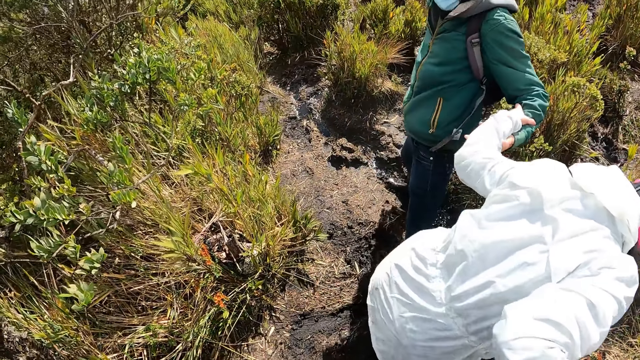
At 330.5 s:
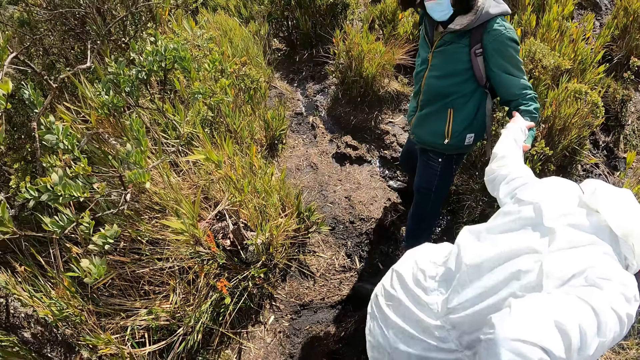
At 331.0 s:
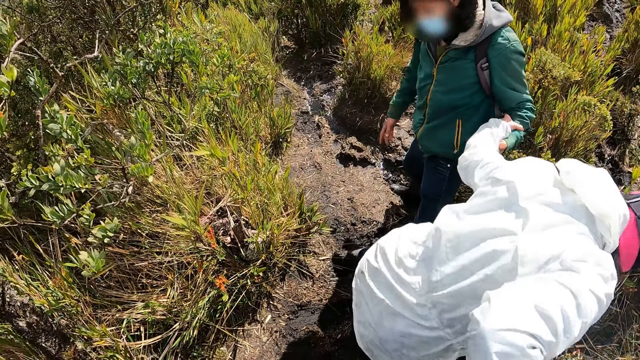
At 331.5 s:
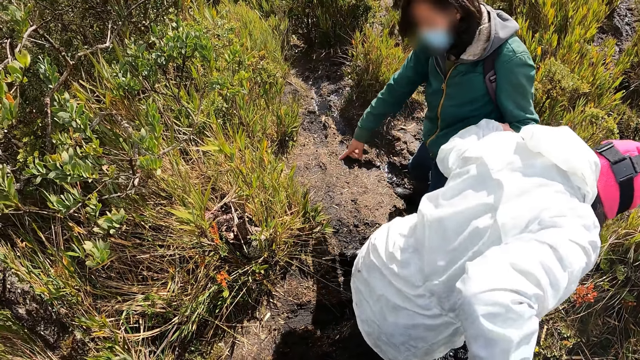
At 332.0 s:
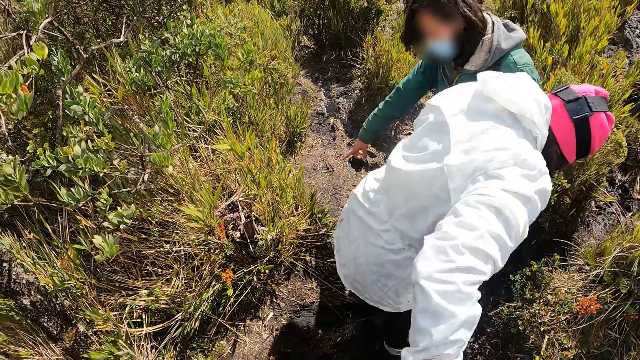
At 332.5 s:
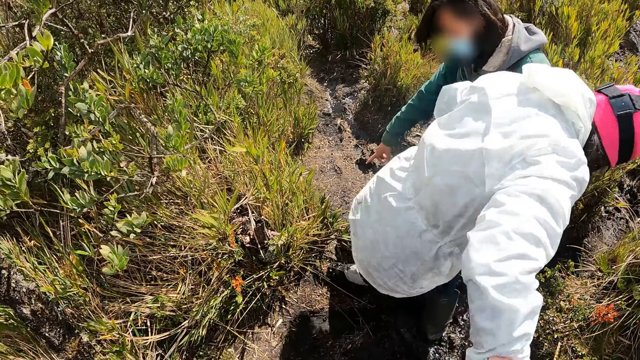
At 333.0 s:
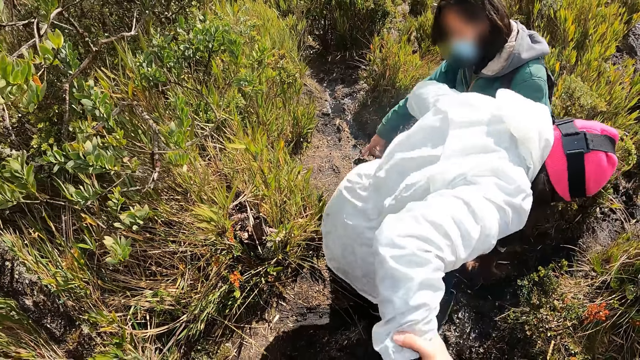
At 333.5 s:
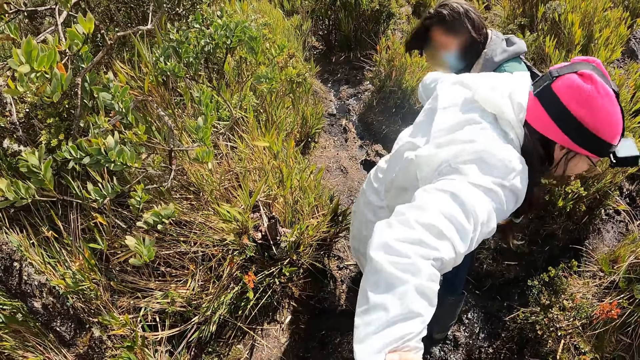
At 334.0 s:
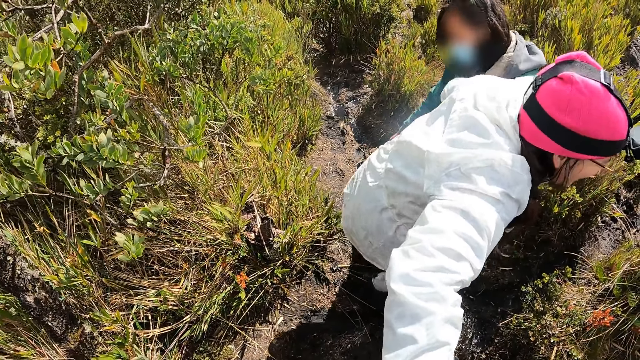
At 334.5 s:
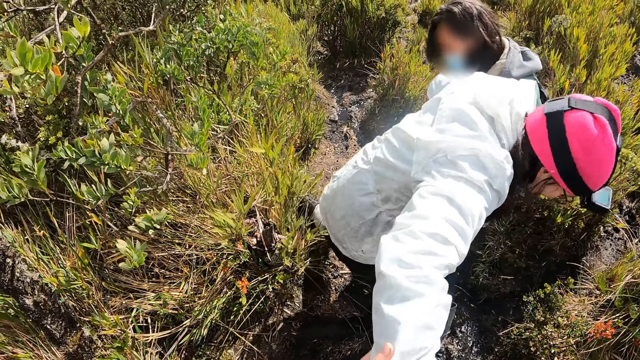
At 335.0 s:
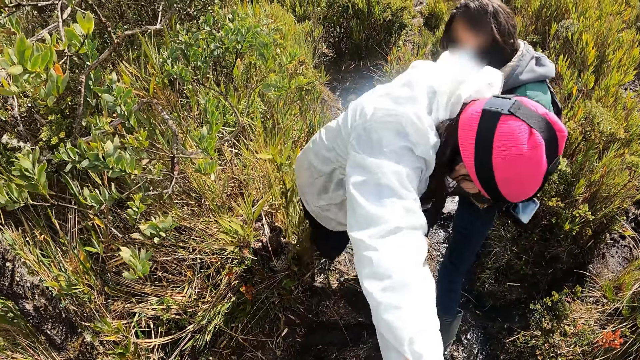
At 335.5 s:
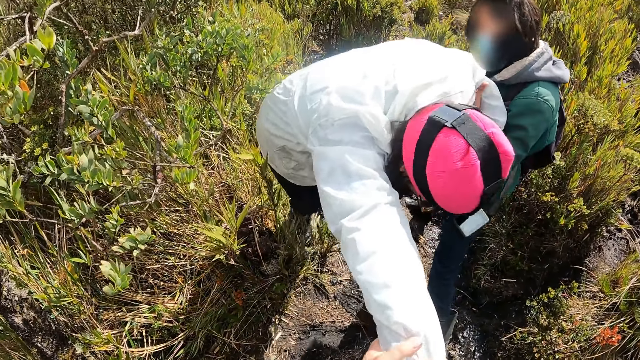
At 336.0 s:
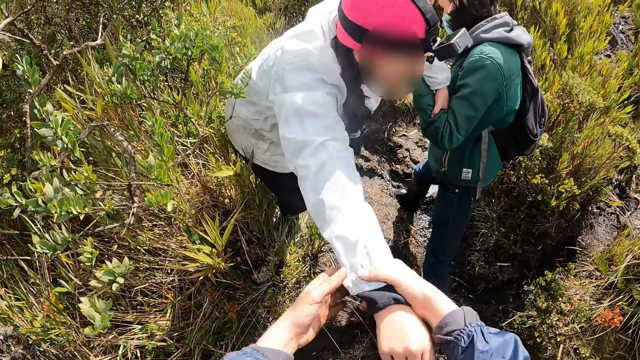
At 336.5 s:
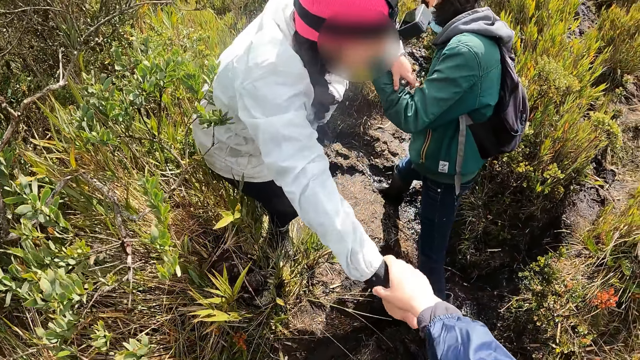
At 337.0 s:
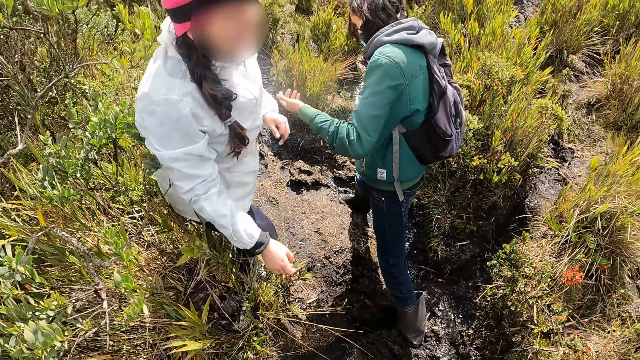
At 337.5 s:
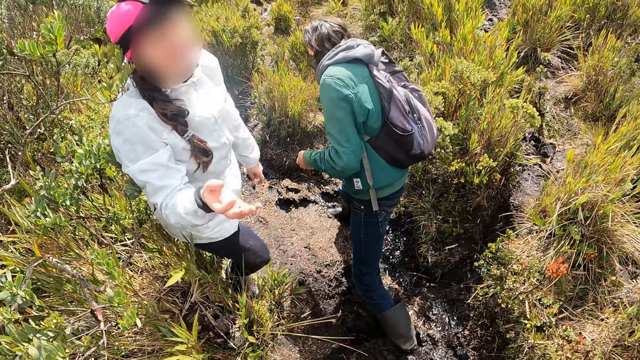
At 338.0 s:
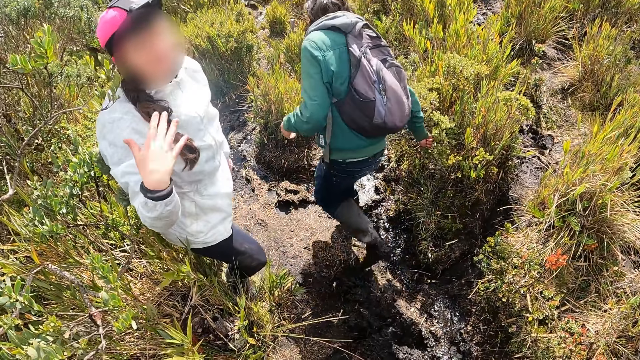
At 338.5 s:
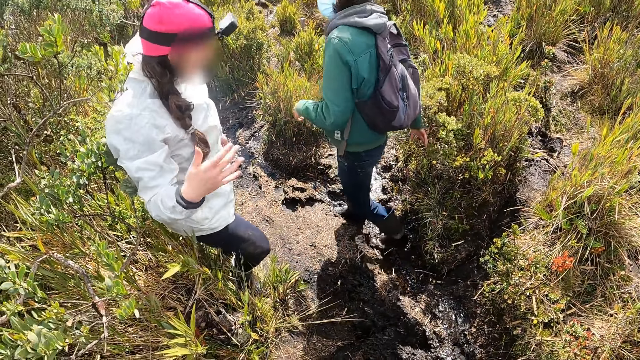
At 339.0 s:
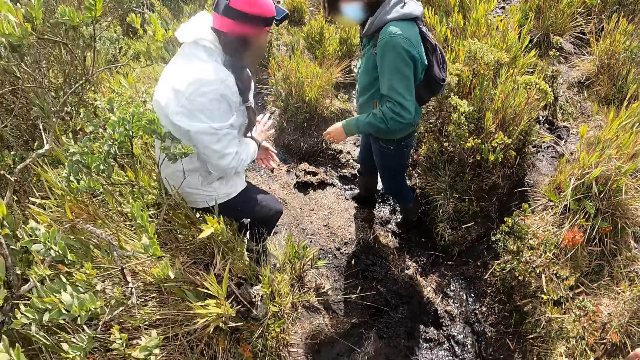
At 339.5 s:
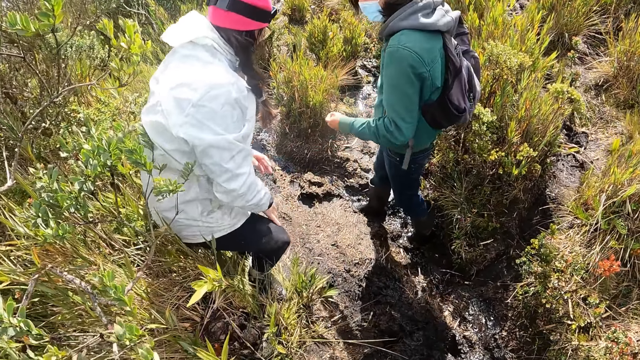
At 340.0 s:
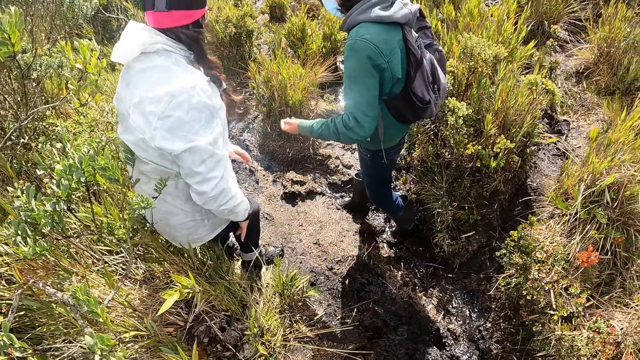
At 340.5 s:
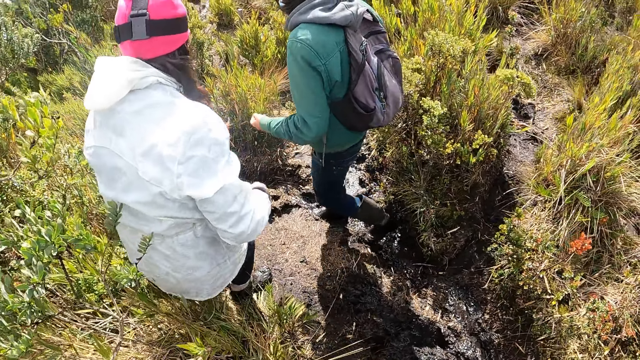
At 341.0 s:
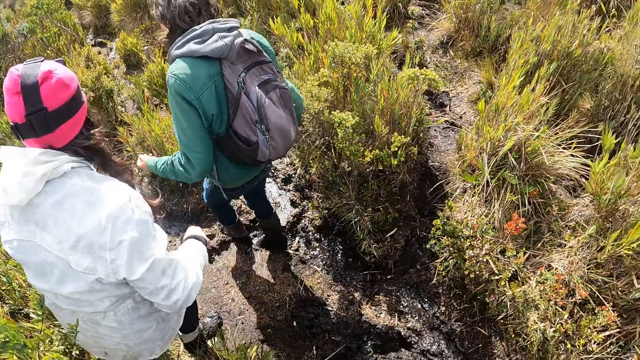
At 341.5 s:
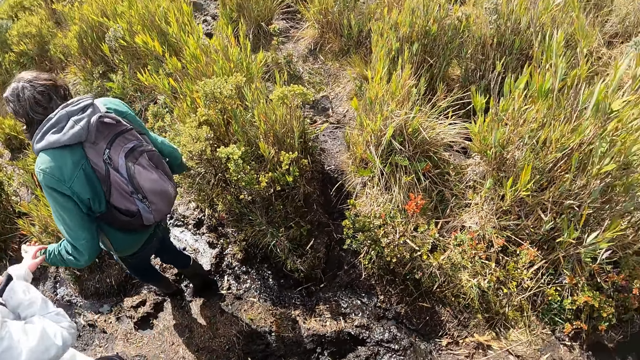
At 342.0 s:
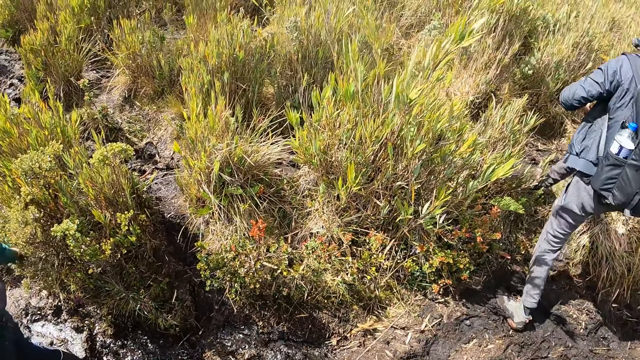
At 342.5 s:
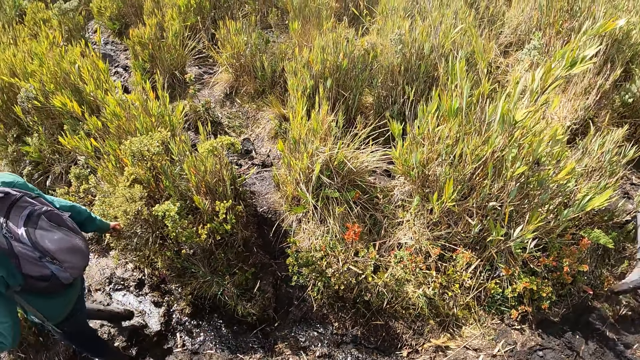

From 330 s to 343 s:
The camera wearer converses with the woman. Another woman hits a grass with her right hand. The first woman wipes her right hand on her right leg. She wipes her left hand on her left leg. The camera wearer looks around.

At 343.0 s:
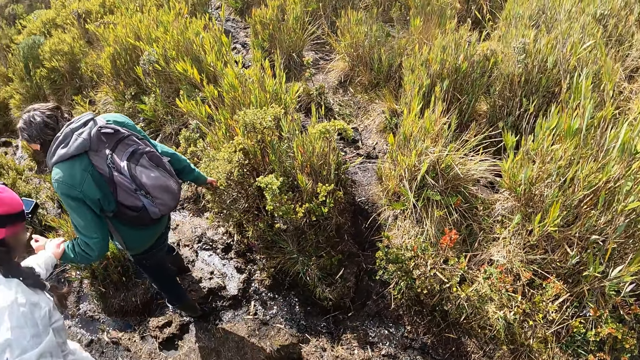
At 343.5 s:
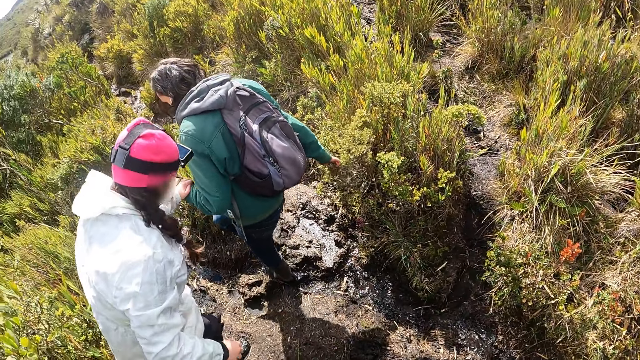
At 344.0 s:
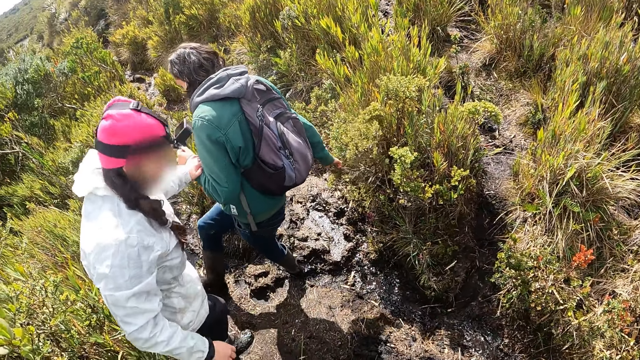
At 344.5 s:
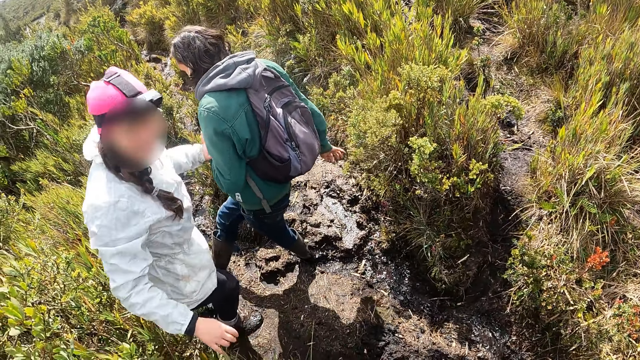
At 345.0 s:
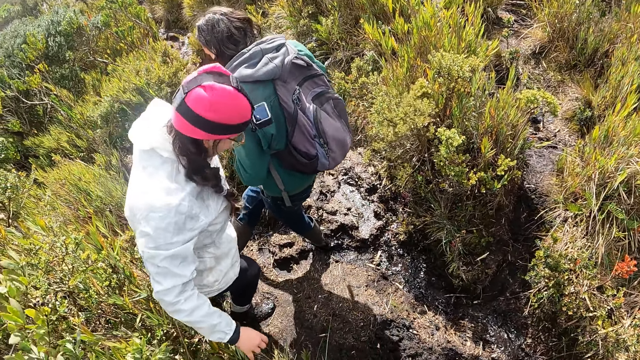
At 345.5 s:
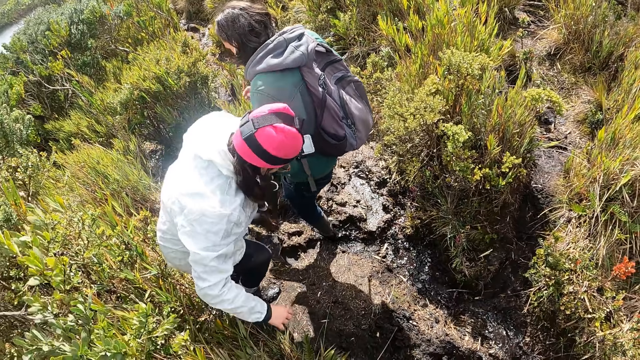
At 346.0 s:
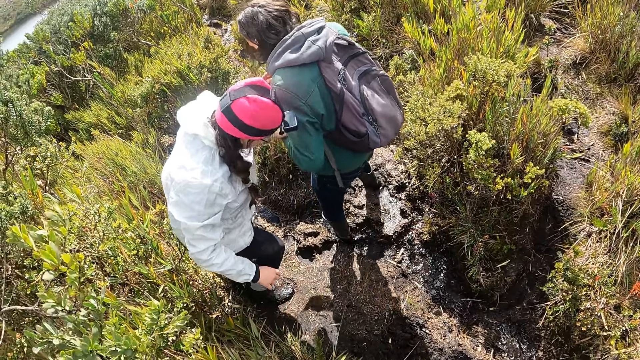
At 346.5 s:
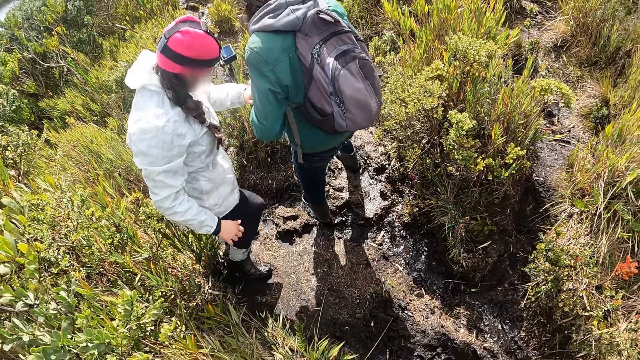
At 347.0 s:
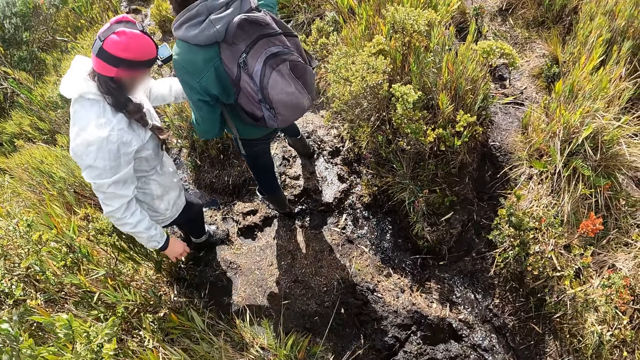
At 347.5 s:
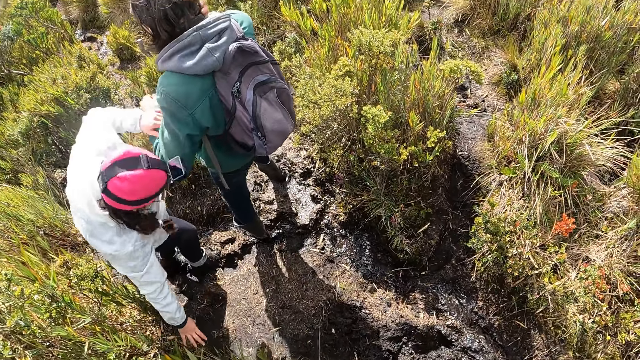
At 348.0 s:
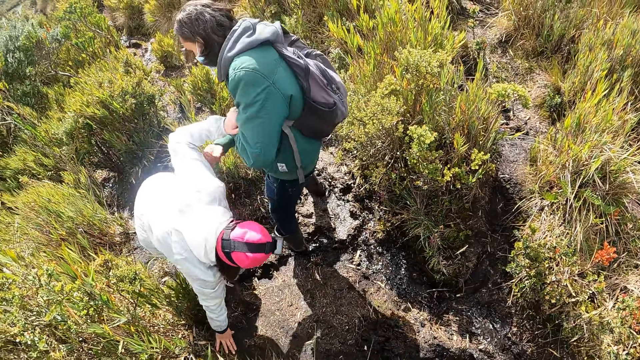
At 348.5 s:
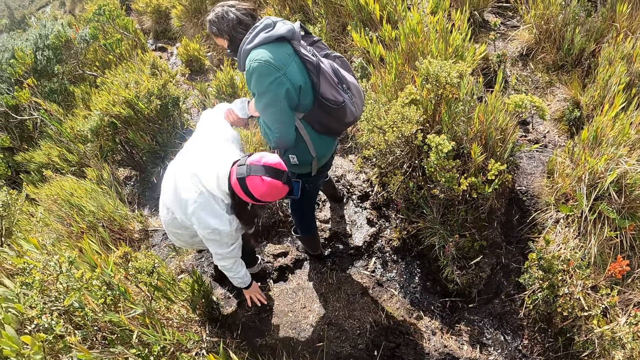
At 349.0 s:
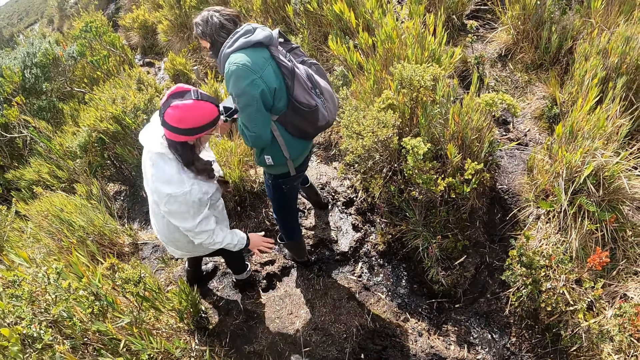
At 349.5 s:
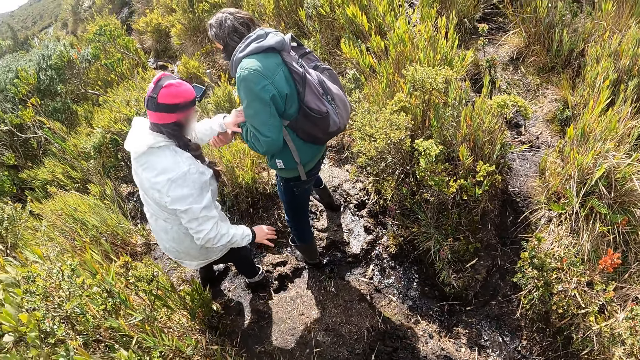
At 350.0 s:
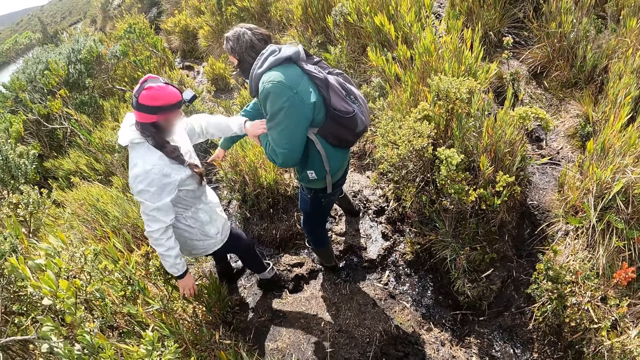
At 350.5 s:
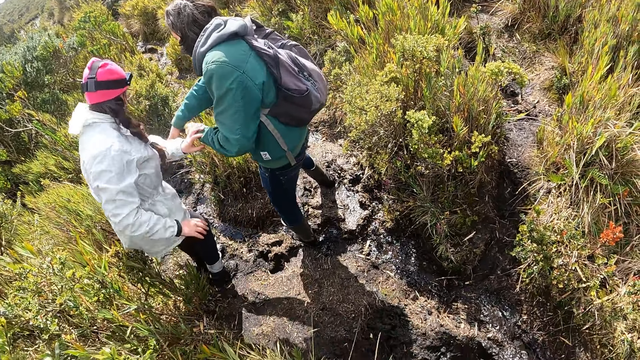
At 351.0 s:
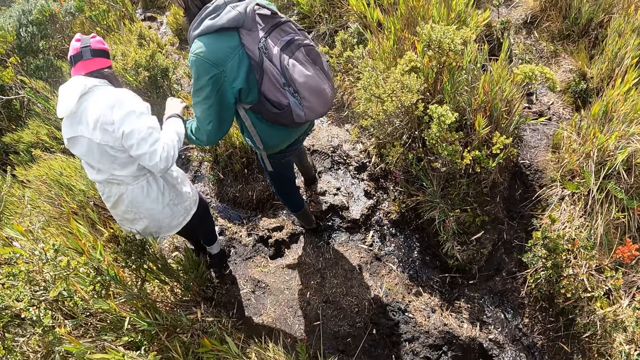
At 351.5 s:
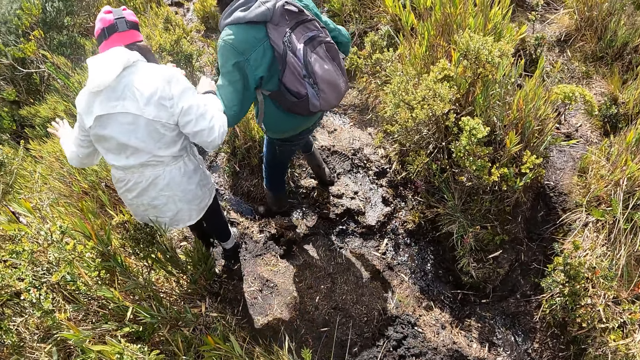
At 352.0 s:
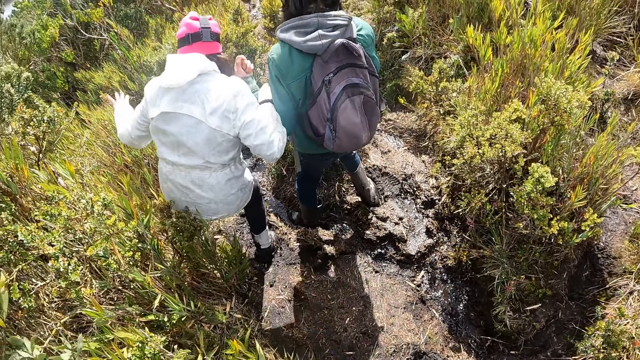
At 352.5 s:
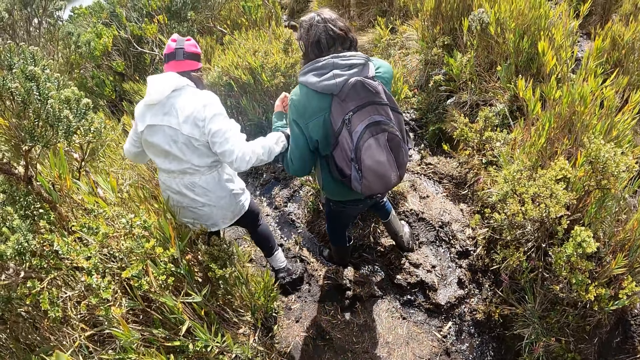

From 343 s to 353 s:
The camera wearer looks at the mud trail. The woman places her right hand on the floor. Another woman holds the first woman's left hand with her right hand. The first woman holds the other woman's left hand with her right hand.
